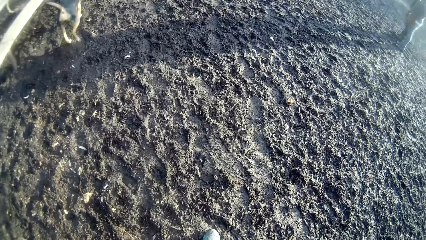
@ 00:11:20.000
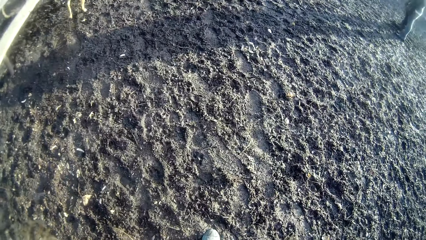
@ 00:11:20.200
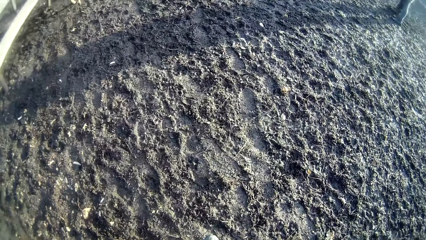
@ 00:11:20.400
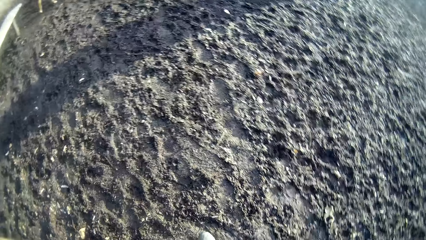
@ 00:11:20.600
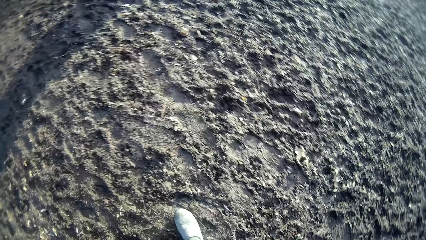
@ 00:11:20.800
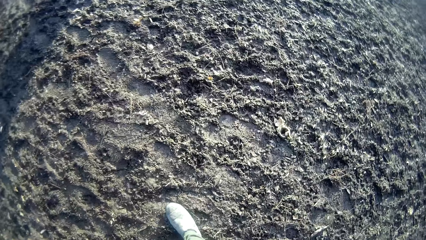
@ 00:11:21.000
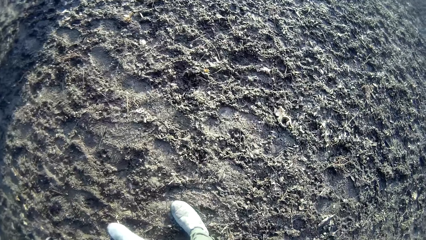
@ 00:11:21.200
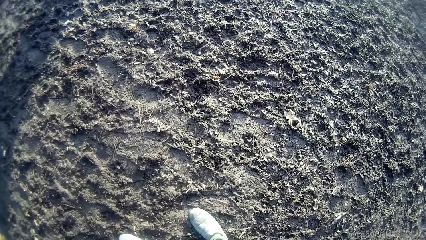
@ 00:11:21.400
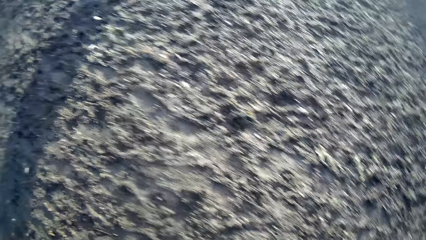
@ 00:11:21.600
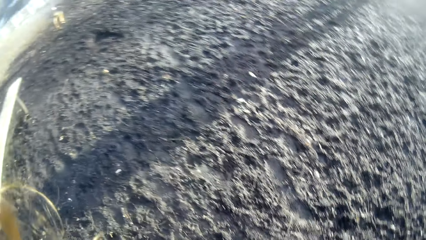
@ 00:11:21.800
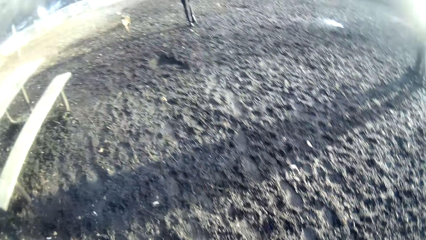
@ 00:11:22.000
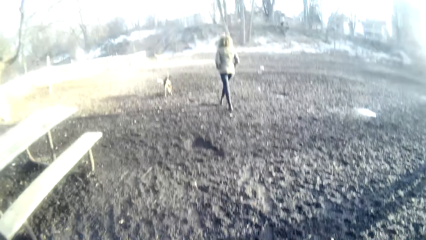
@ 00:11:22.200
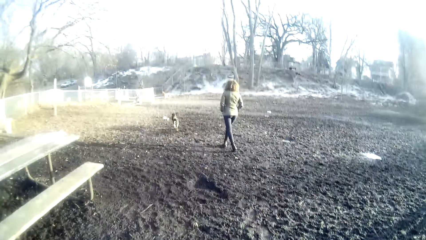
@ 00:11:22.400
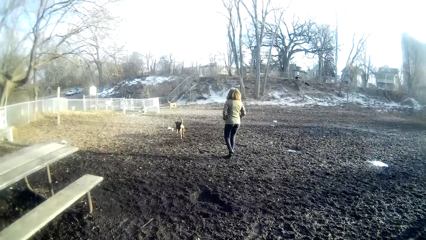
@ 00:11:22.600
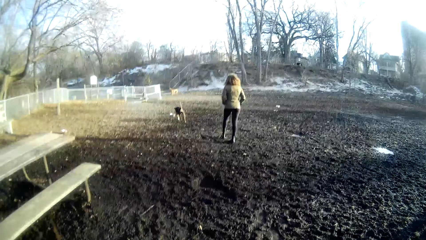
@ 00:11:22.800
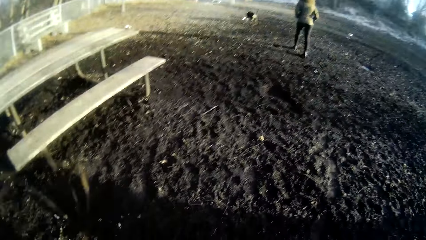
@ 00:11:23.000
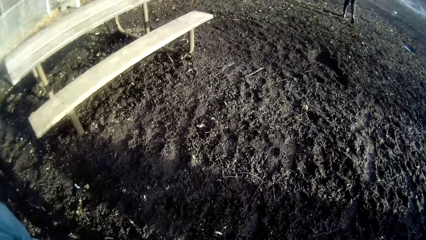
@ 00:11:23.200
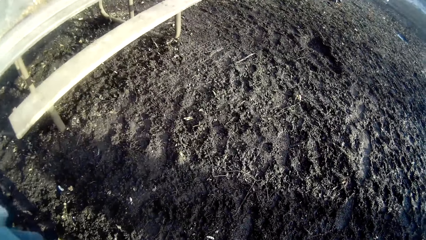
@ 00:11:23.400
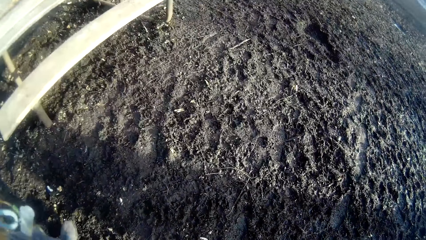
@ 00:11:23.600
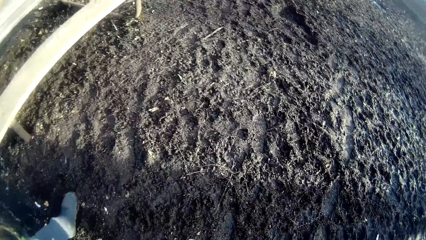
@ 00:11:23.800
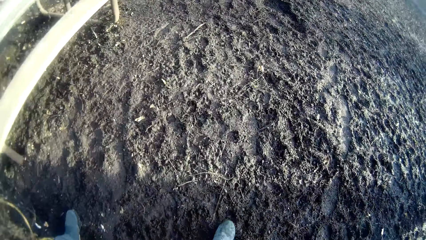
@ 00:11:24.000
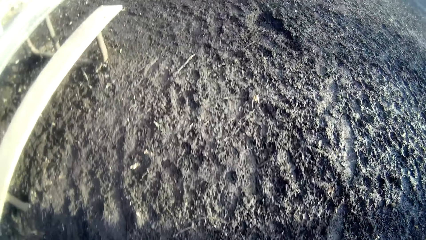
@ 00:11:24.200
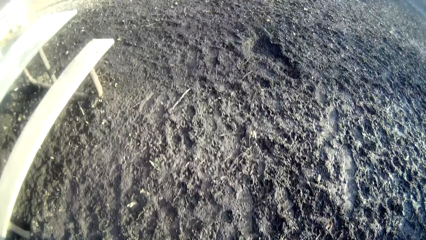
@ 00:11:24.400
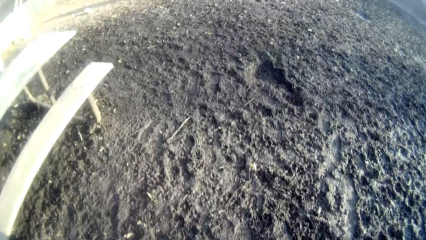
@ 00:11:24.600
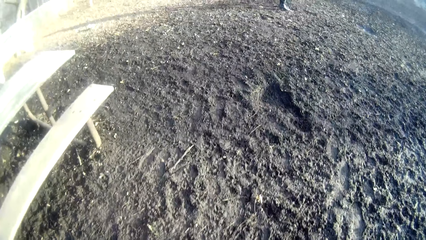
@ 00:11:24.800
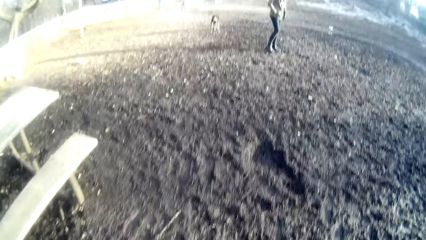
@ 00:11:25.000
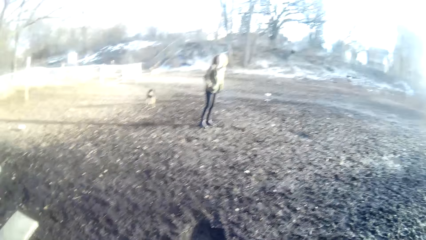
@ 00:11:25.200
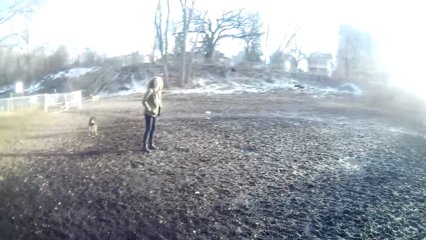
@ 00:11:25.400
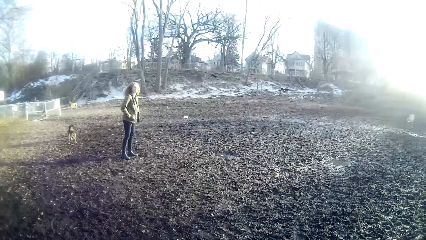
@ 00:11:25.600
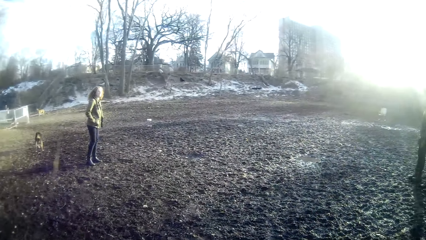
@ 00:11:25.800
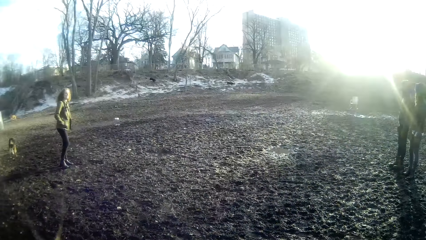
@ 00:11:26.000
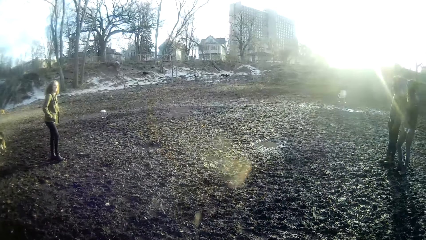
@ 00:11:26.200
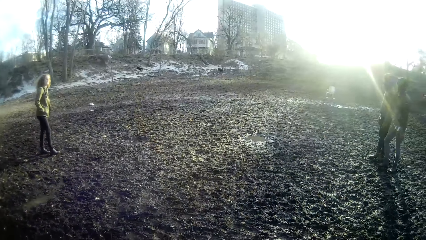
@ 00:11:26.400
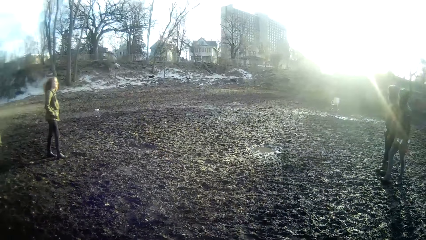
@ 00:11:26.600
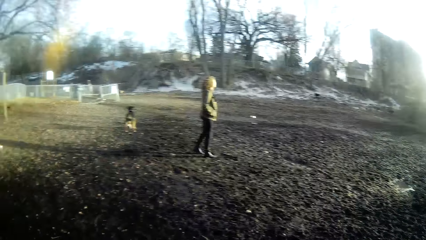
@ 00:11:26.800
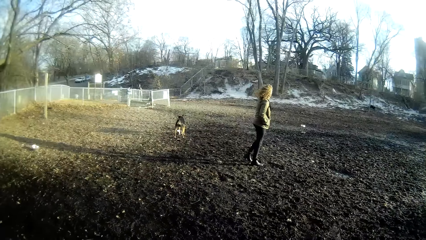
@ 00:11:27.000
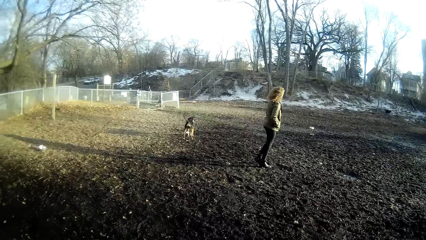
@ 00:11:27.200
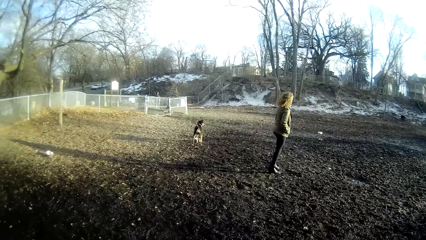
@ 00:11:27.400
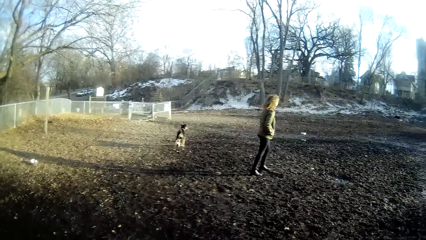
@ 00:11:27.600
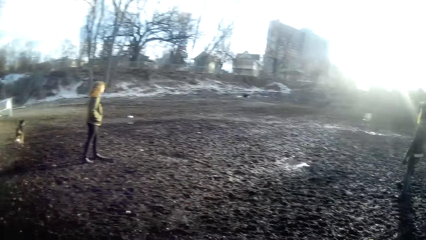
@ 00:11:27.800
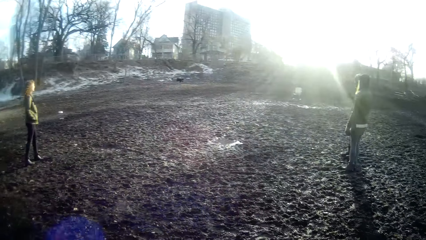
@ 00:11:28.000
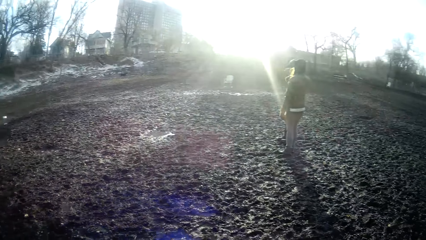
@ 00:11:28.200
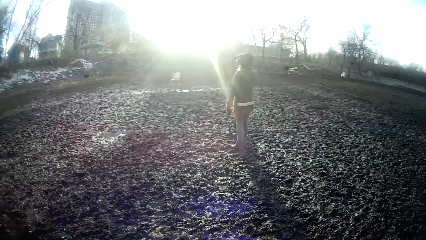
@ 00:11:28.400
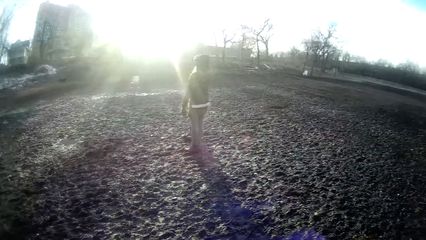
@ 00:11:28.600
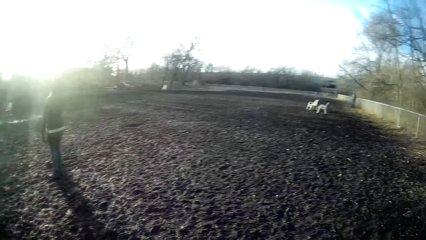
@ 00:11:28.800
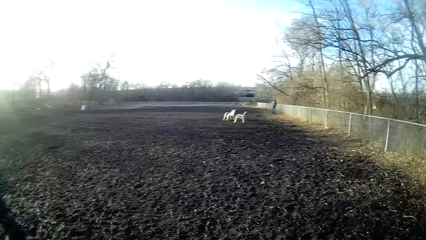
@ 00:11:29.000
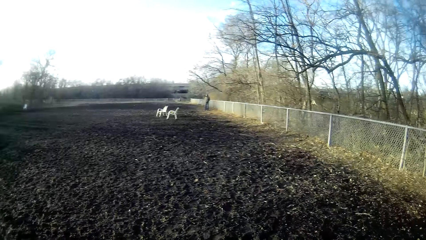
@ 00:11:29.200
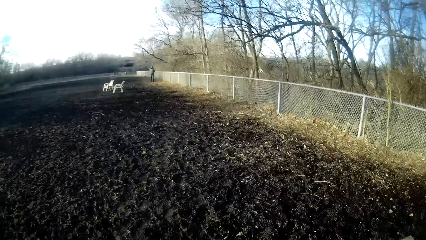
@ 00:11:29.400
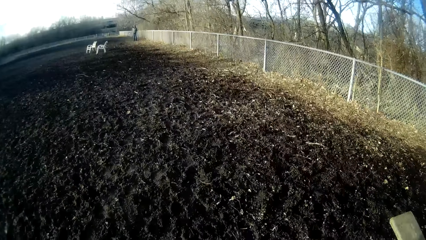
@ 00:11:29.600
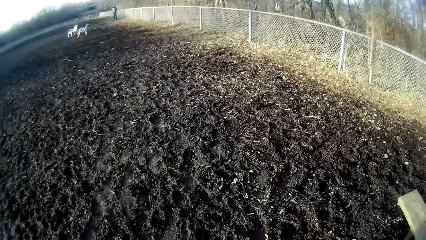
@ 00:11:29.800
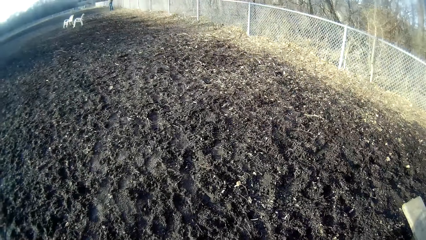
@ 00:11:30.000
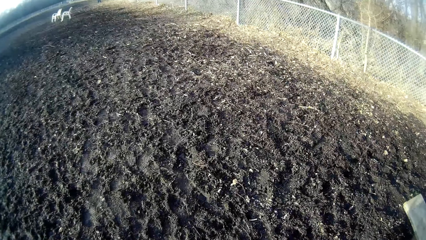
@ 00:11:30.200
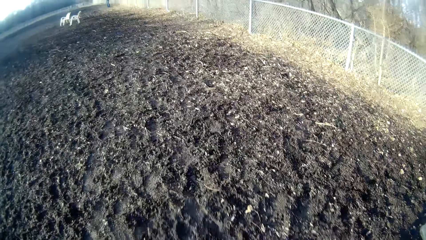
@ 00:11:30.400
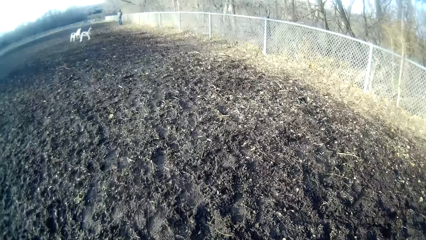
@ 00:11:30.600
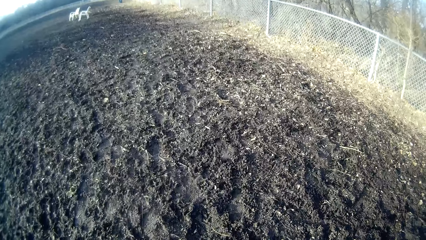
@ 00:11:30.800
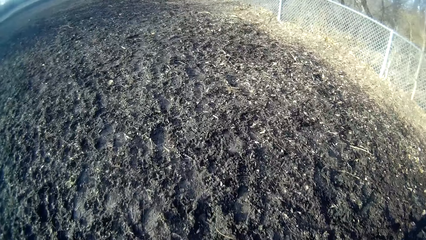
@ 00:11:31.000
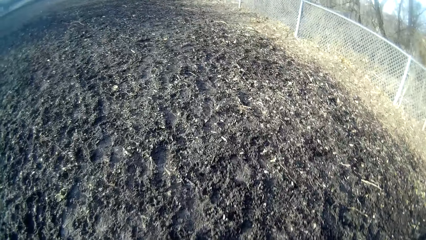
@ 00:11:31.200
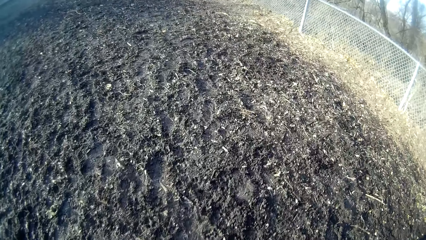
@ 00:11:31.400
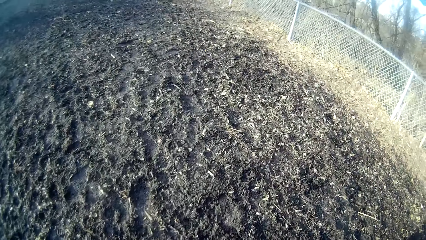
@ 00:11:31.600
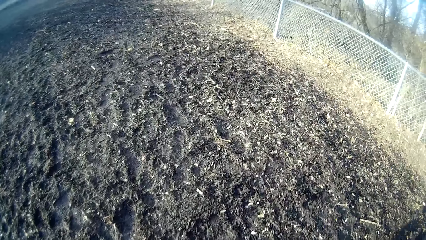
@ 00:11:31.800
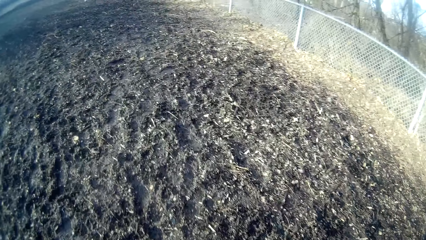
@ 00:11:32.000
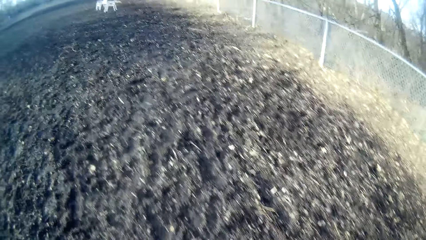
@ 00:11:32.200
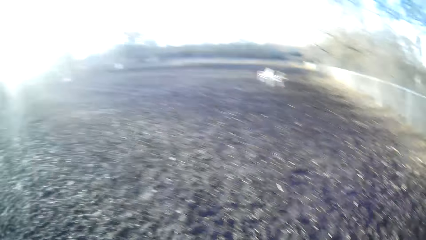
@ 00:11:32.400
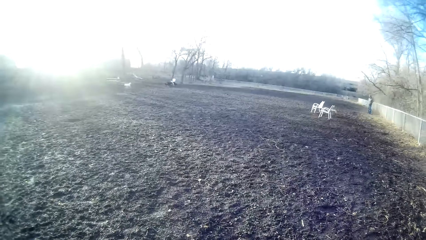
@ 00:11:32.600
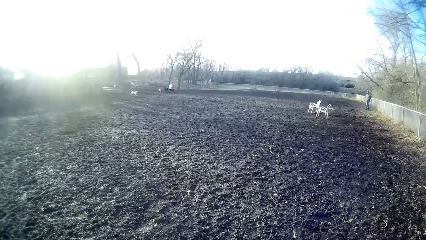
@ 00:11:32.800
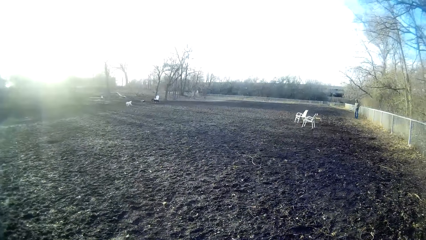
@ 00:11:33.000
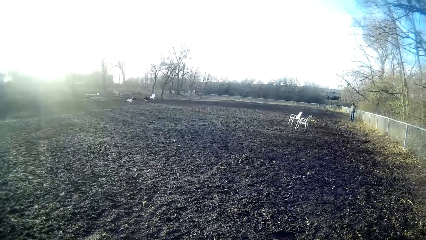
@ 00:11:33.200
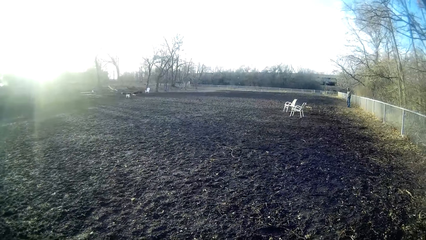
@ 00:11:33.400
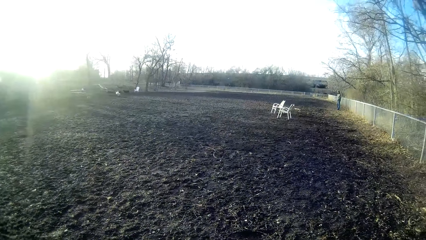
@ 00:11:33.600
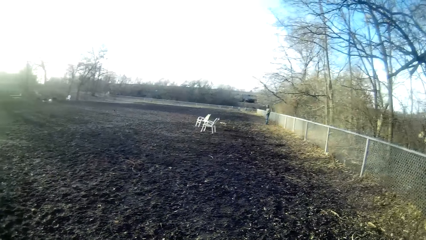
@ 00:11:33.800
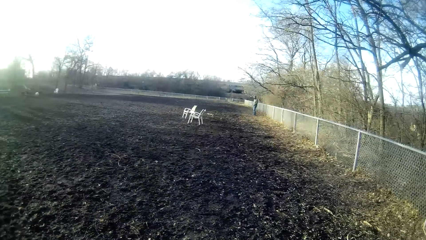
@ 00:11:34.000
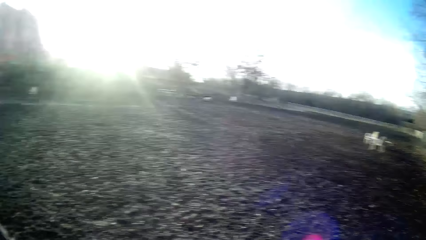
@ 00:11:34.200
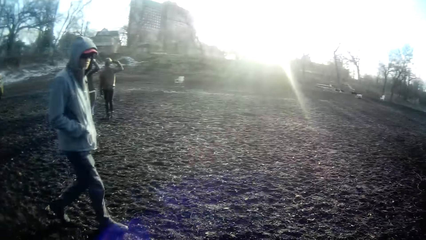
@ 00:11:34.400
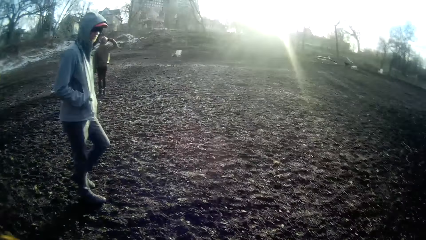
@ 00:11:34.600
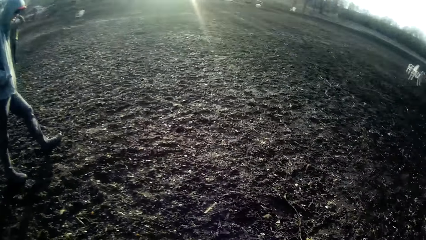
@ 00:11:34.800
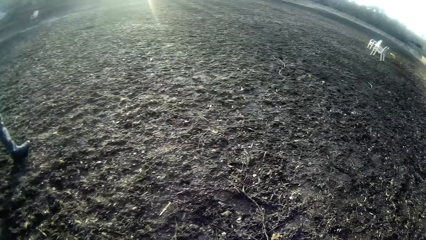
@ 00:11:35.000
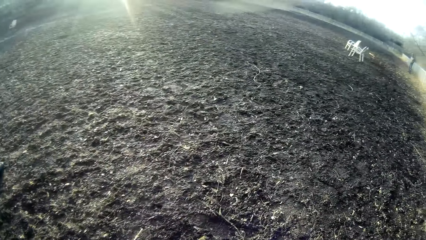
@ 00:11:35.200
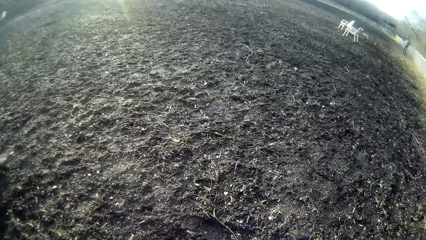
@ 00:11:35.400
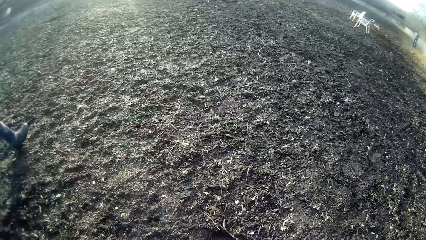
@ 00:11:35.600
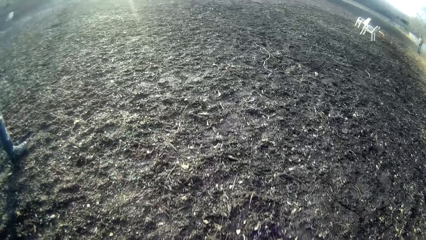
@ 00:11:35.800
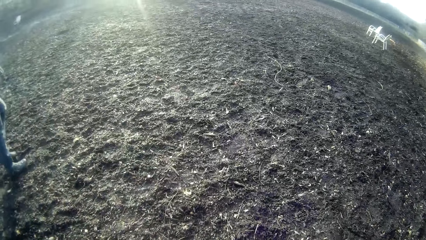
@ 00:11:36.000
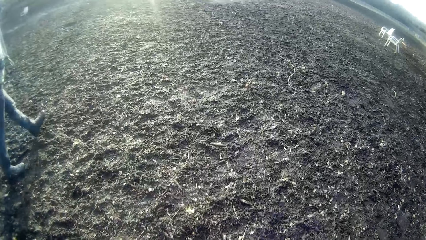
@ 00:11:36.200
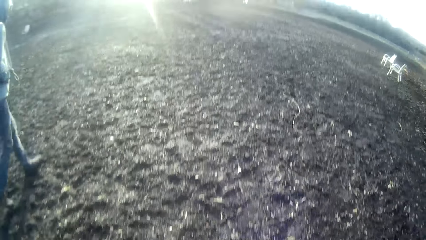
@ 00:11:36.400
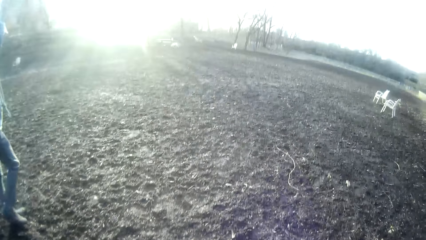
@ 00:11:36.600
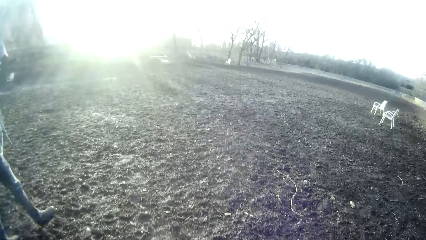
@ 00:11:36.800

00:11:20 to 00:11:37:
The woman walks around the field. The camera wearer walks around the field. They look around. They walk around the field. The man walks around the field.
